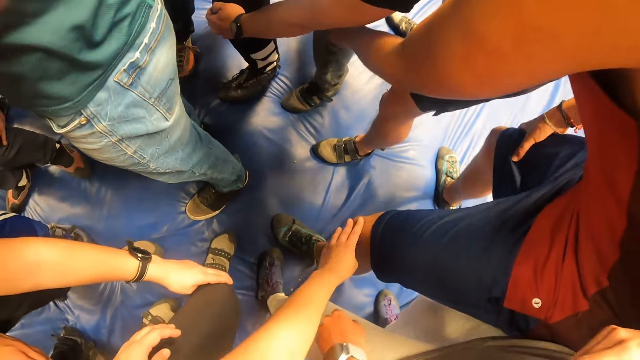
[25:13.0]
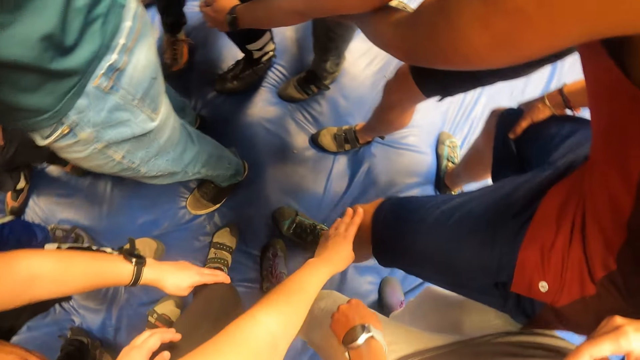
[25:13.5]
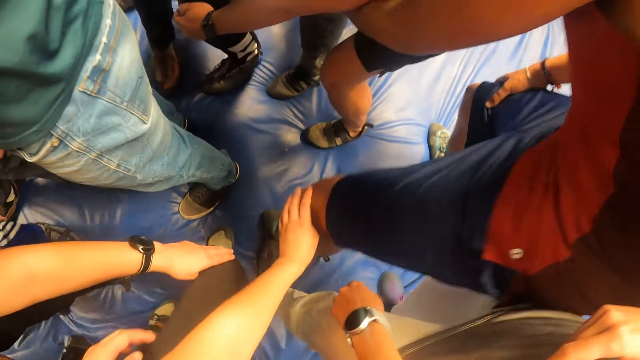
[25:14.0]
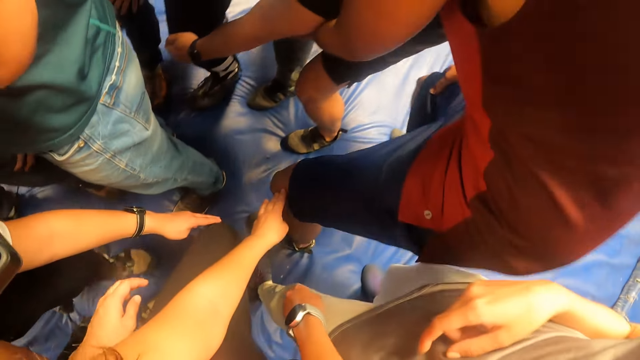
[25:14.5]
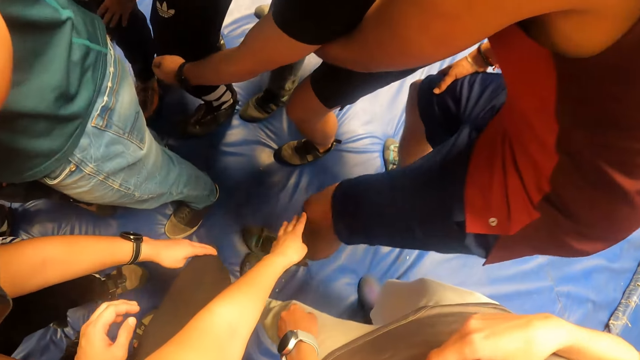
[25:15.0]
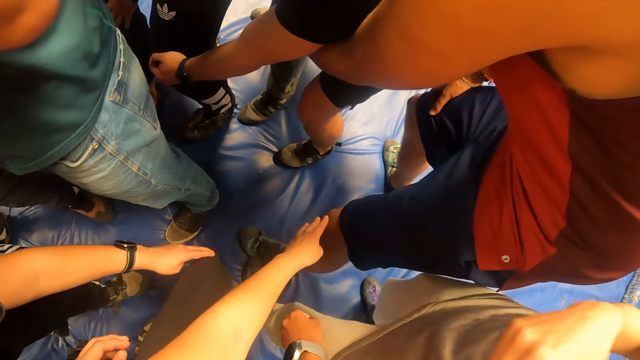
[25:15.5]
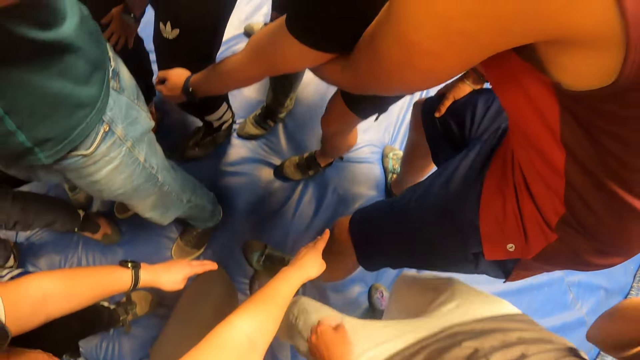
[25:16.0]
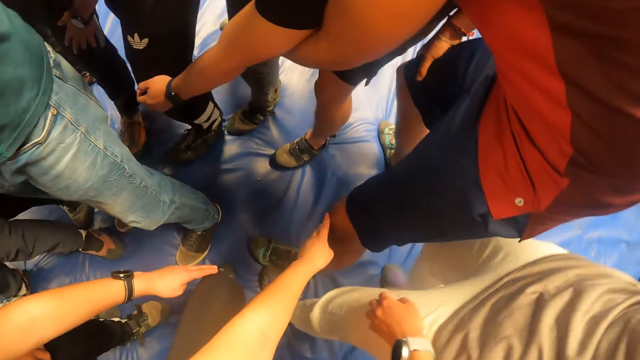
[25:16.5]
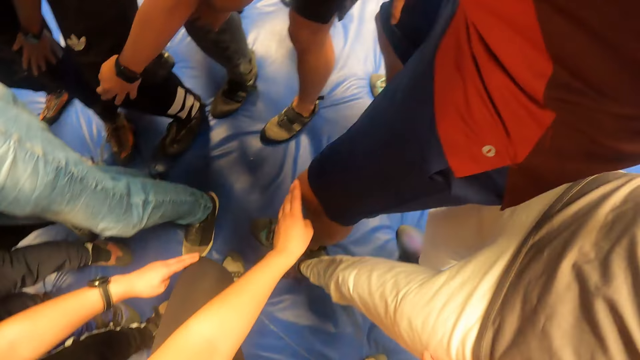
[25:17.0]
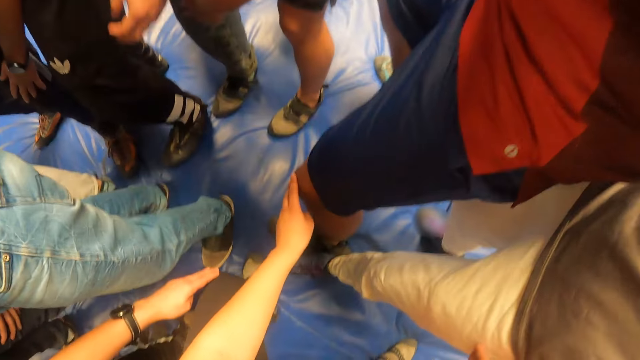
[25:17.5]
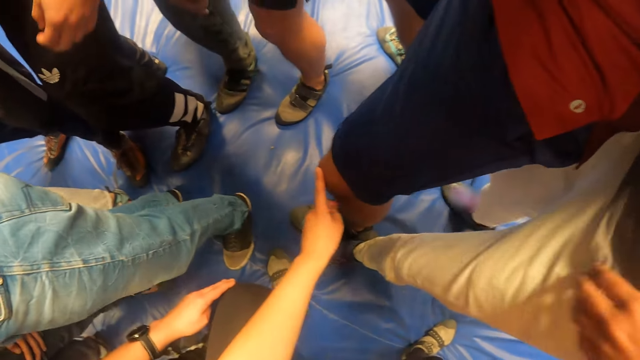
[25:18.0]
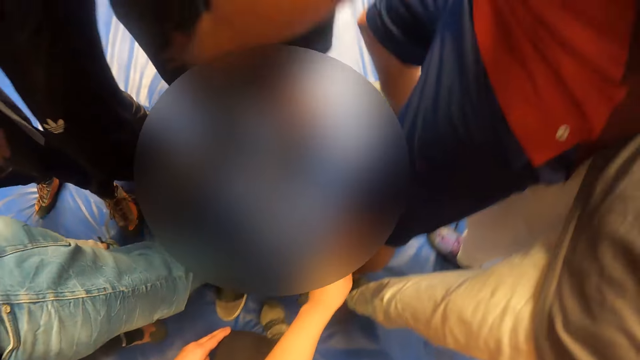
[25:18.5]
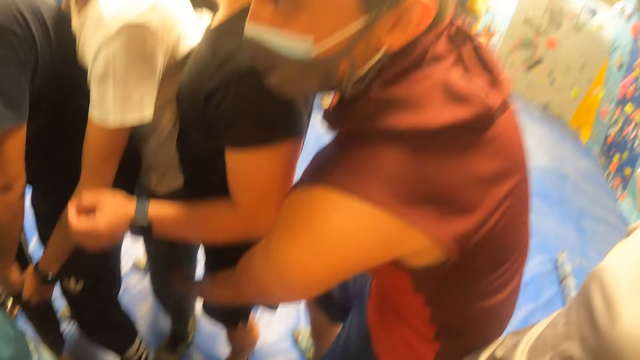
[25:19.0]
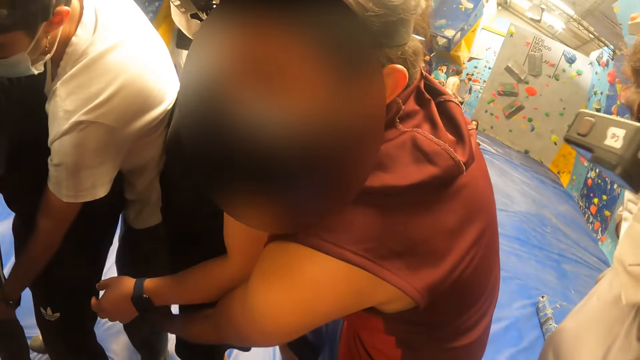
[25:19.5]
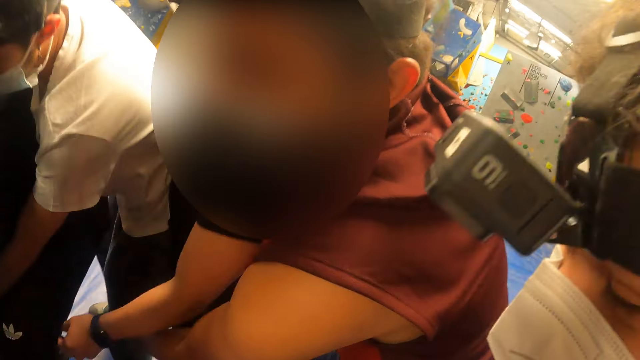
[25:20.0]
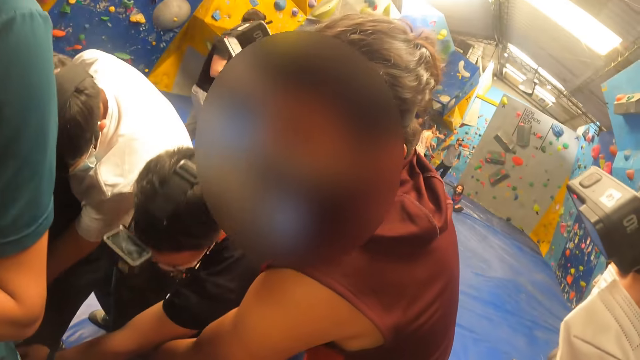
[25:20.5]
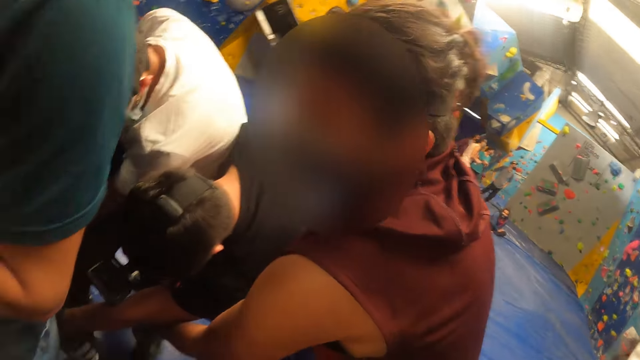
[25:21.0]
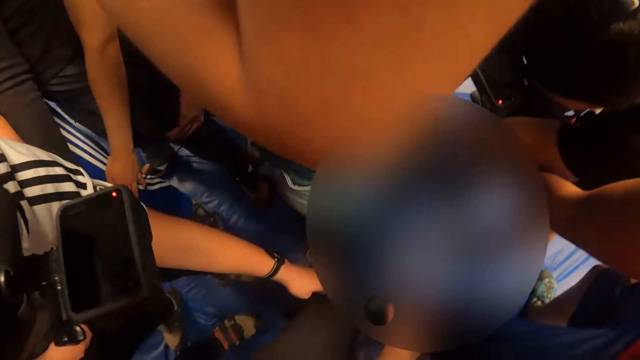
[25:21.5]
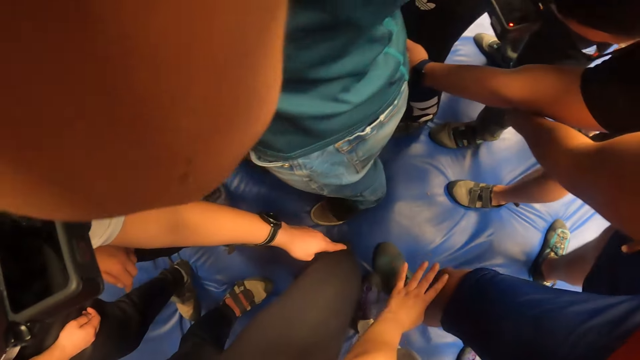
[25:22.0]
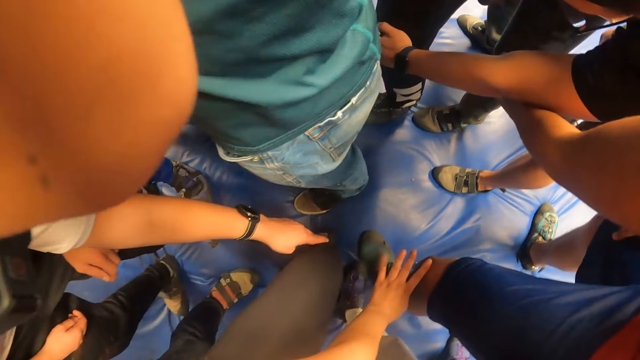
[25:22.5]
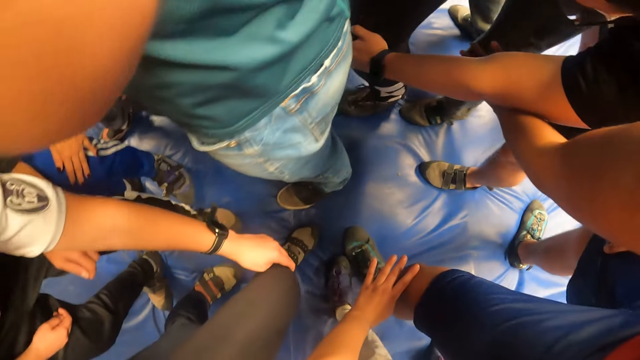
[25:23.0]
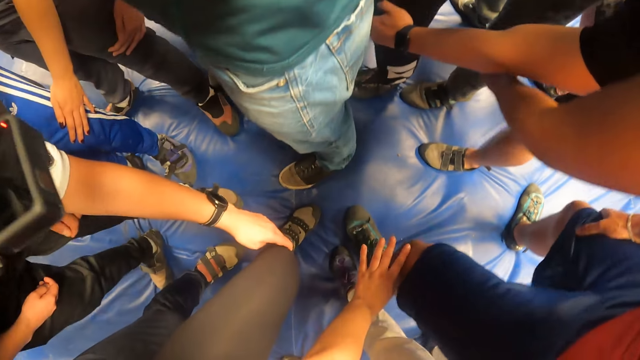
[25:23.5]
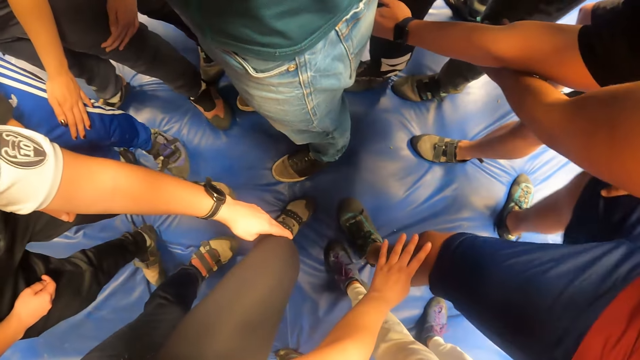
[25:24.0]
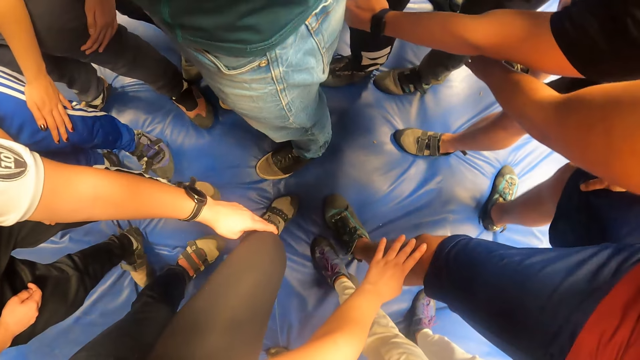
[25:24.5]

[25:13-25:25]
The camera wearer stands.

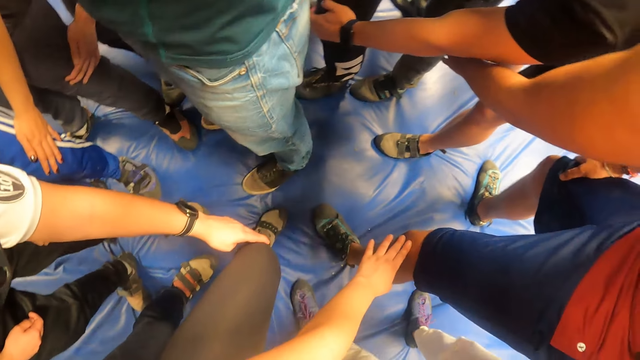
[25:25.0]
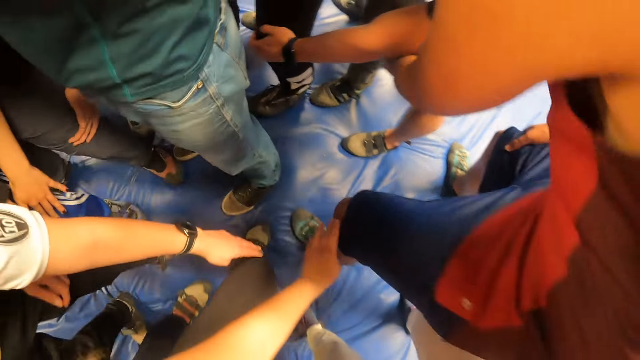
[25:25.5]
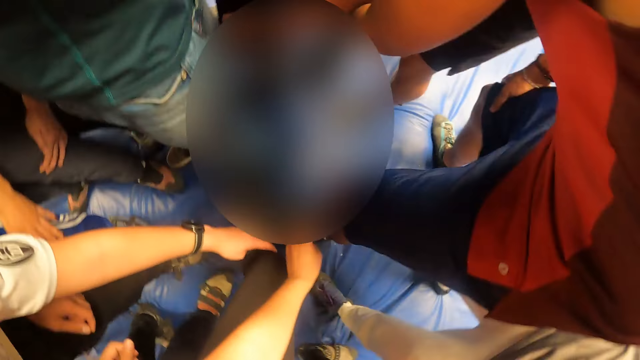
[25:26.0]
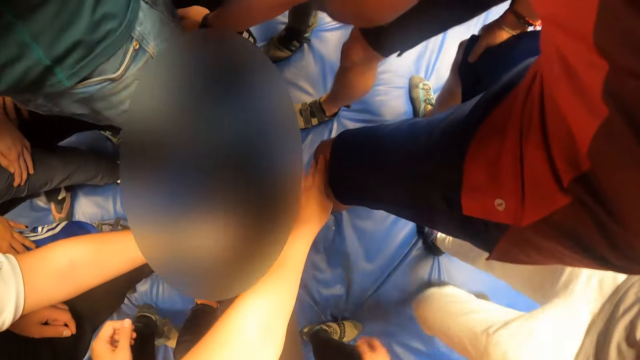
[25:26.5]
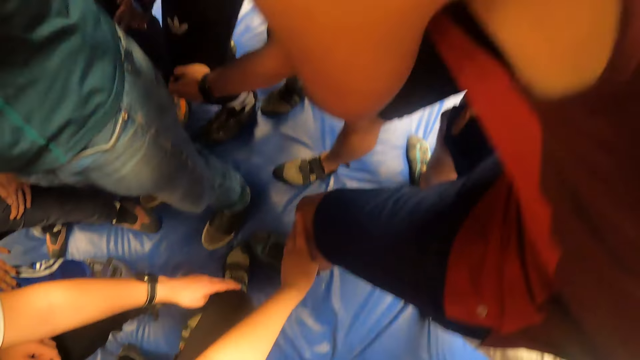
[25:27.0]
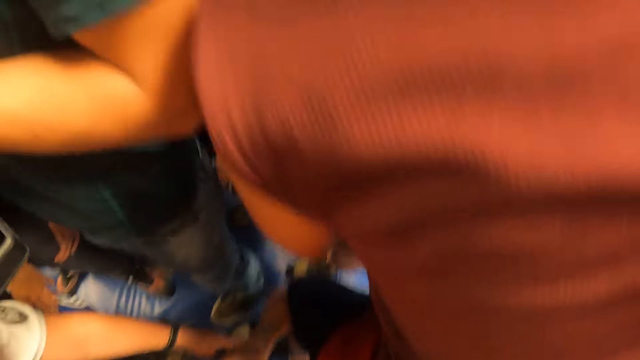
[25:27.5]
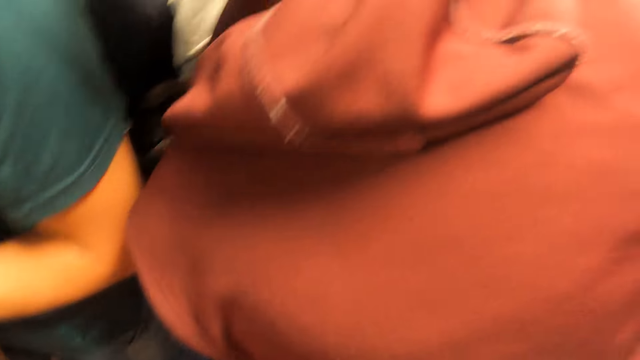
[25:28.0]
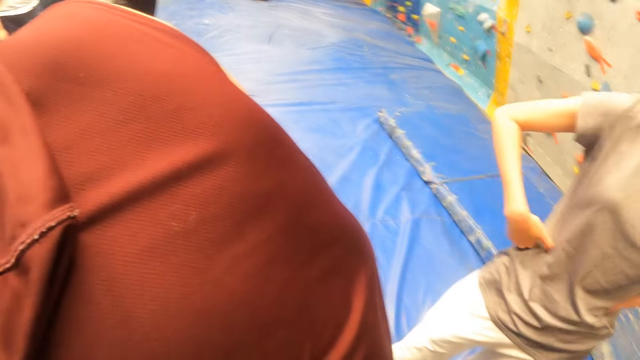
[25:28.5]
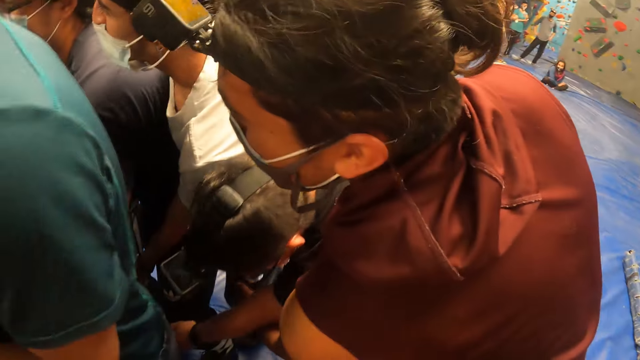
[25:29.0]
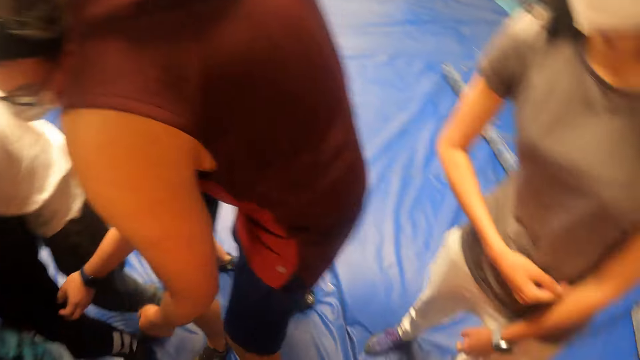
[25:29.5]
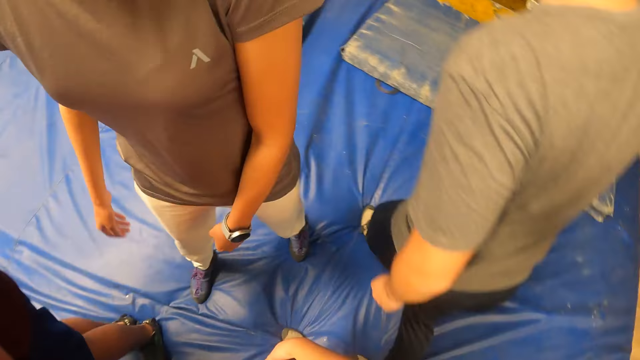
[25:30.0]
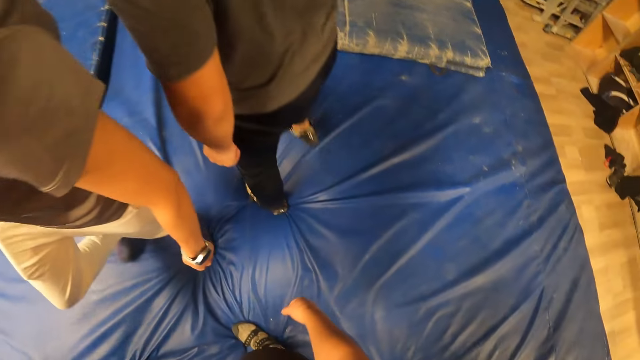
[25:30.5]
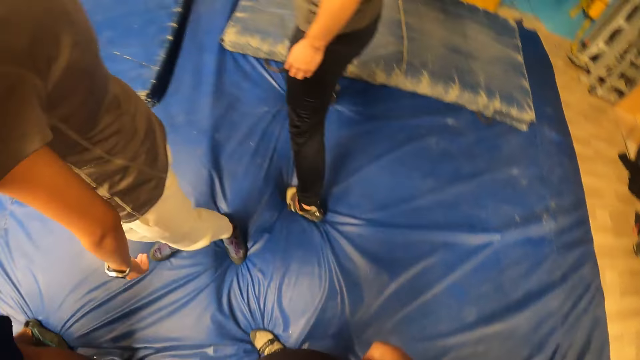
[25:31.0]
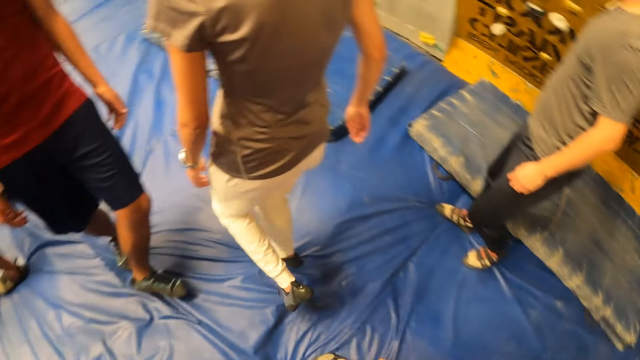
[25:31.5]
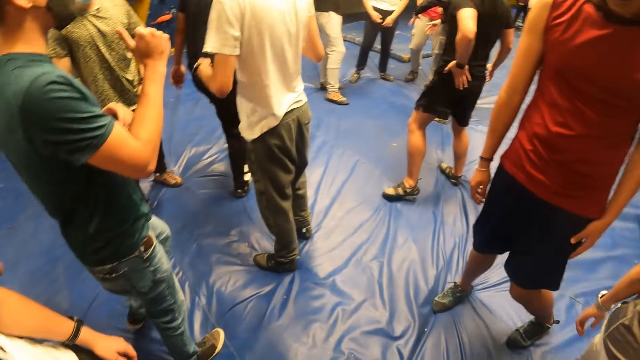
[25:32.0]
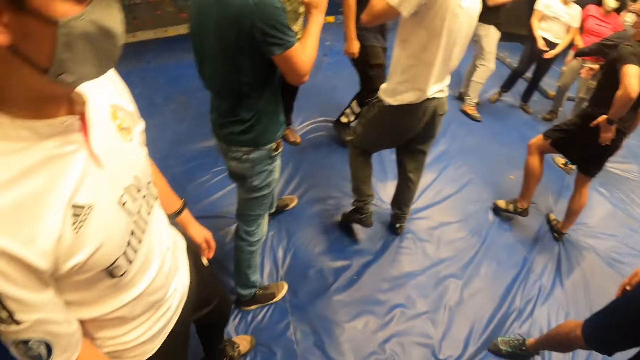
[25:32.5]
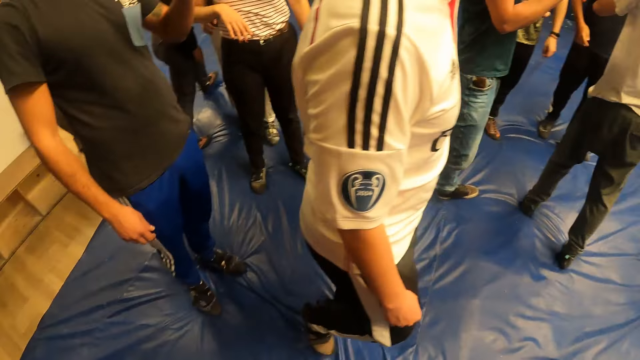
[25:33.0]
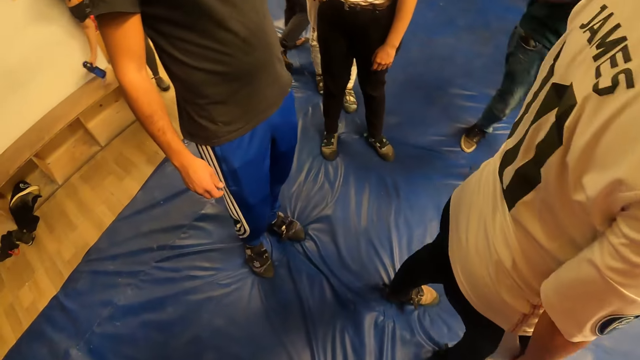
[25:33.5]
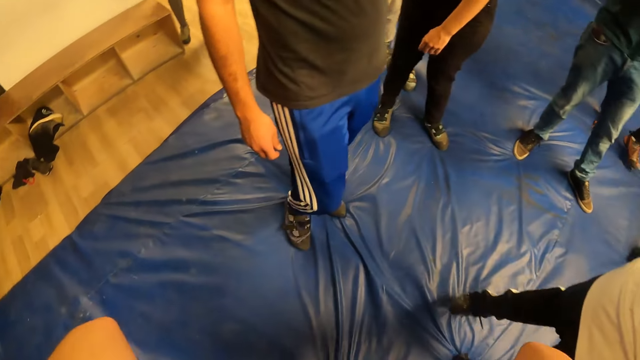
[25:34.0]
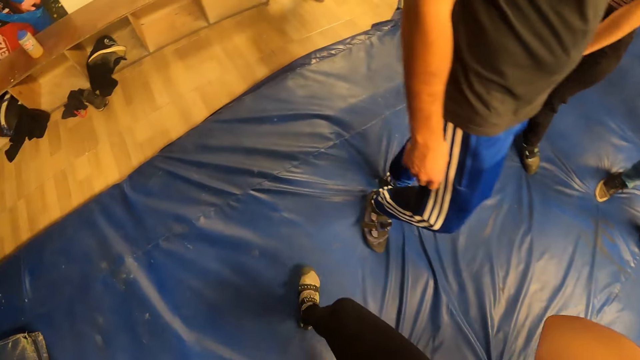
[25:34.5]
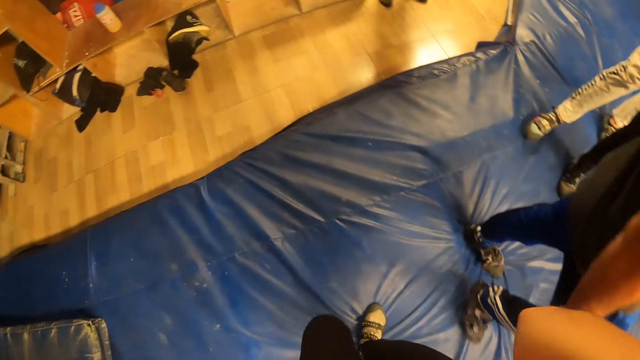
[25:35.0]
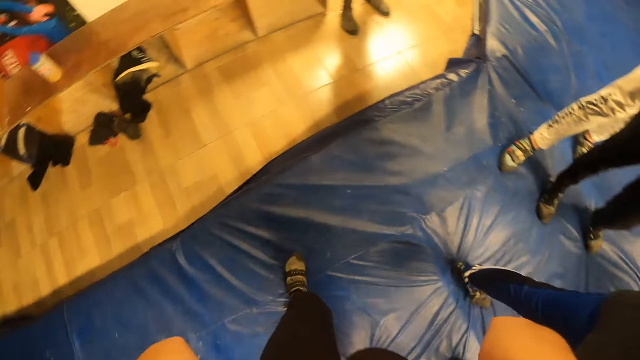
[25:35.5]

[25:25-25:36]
The camera wearer jumps. They look around.
